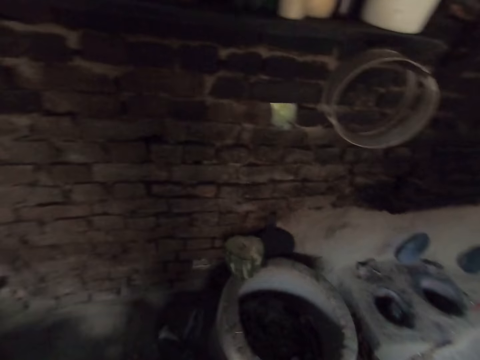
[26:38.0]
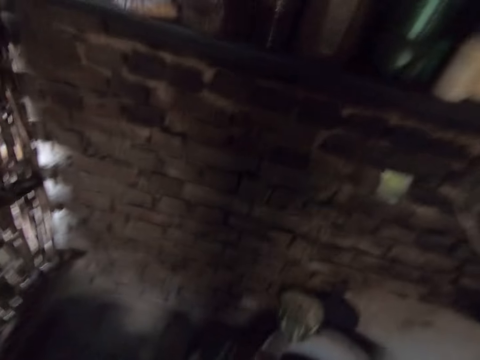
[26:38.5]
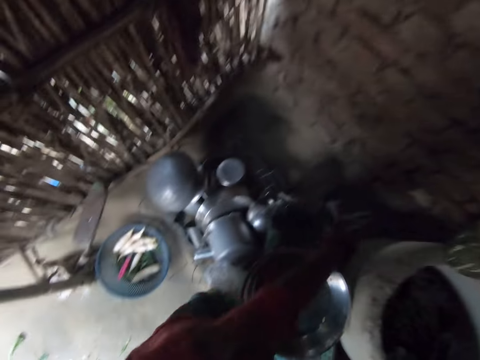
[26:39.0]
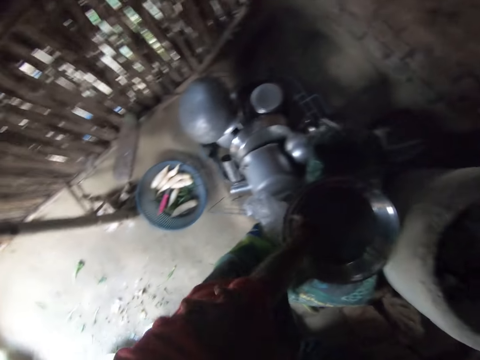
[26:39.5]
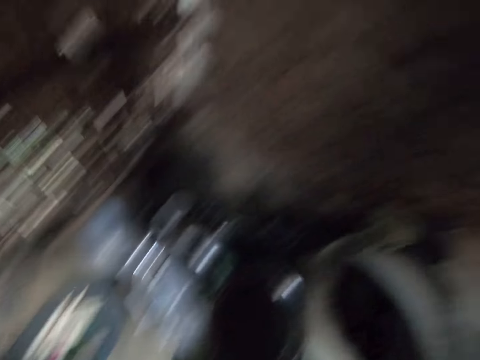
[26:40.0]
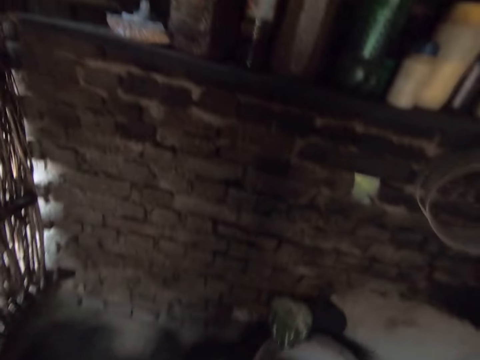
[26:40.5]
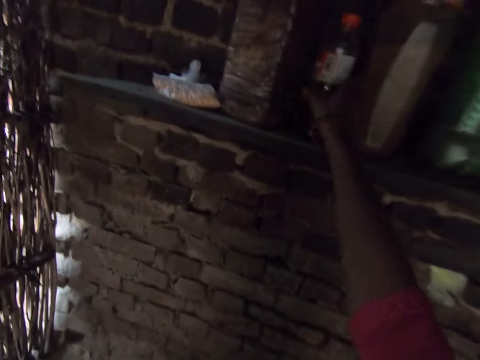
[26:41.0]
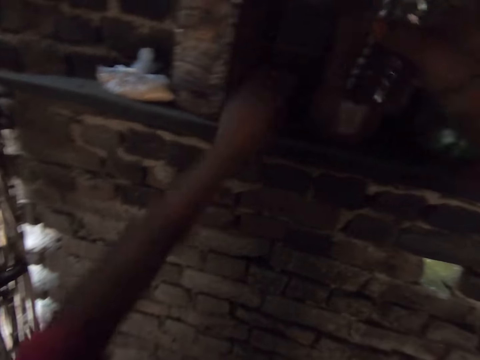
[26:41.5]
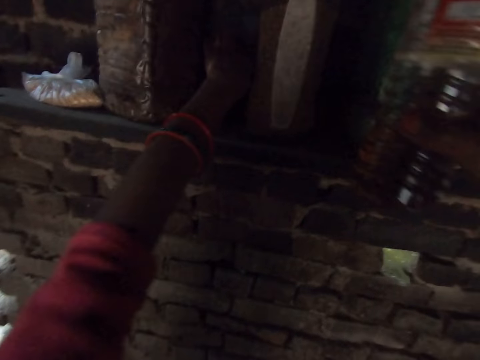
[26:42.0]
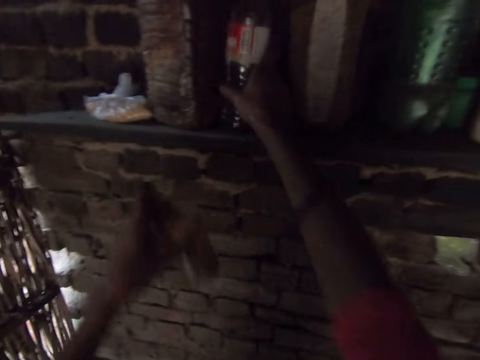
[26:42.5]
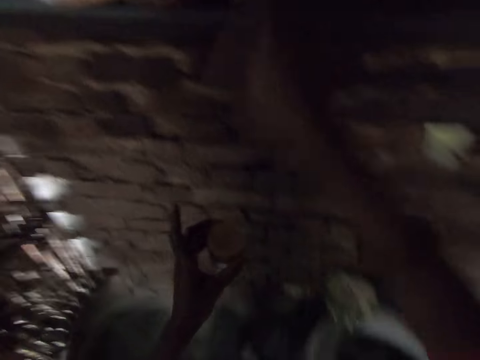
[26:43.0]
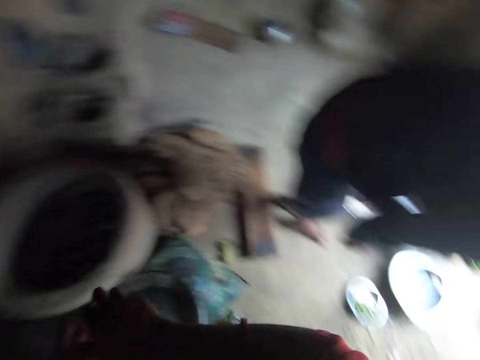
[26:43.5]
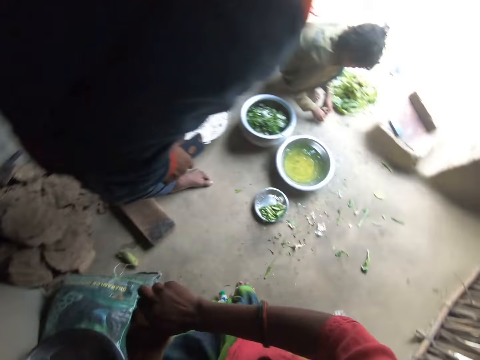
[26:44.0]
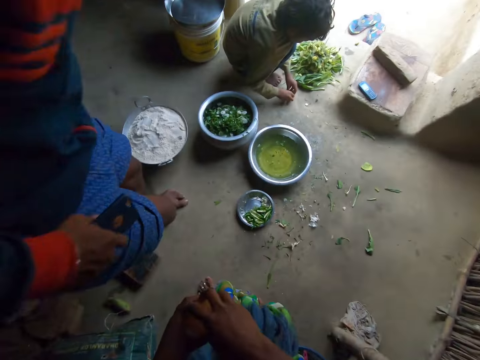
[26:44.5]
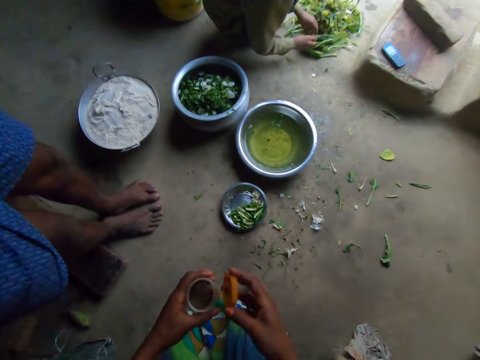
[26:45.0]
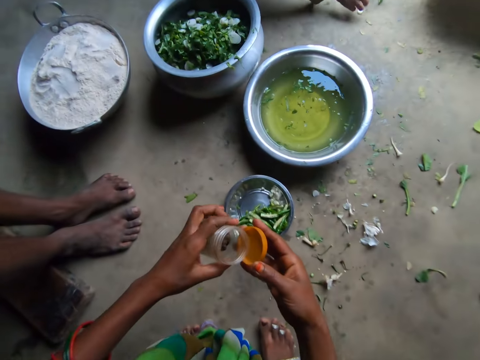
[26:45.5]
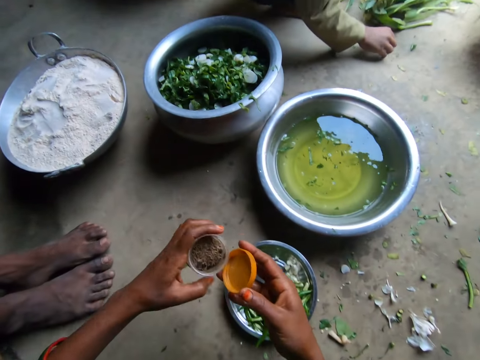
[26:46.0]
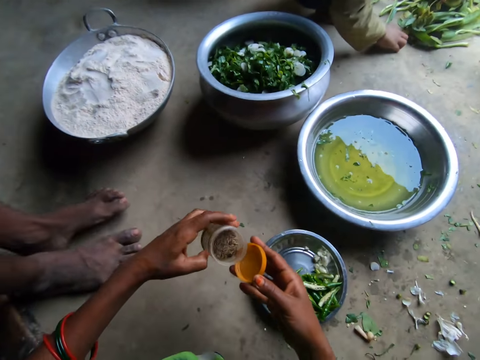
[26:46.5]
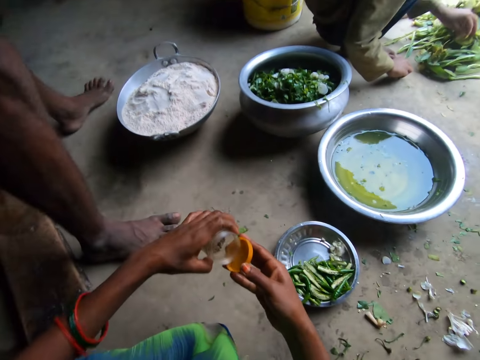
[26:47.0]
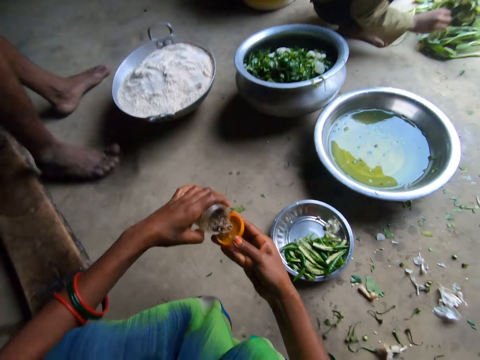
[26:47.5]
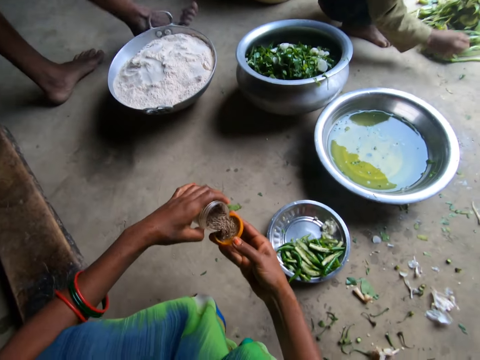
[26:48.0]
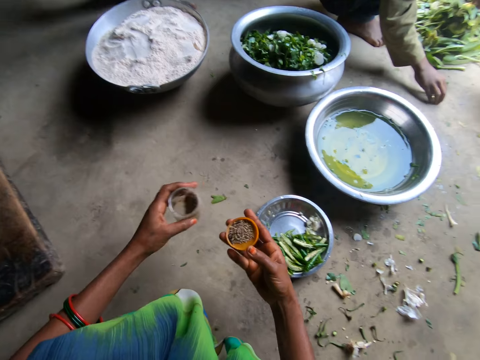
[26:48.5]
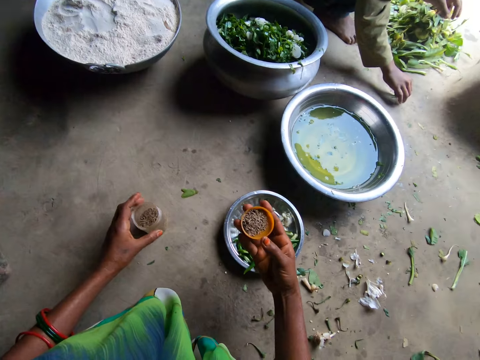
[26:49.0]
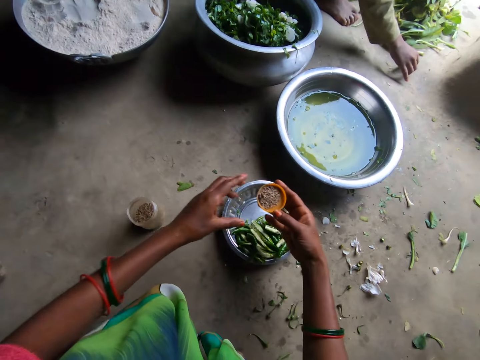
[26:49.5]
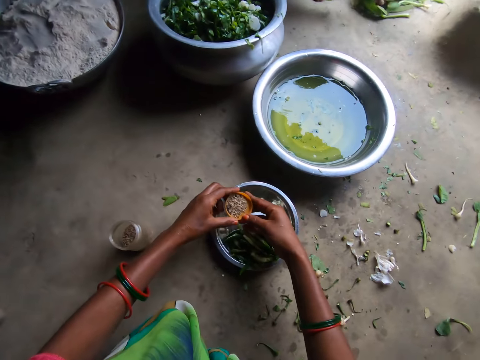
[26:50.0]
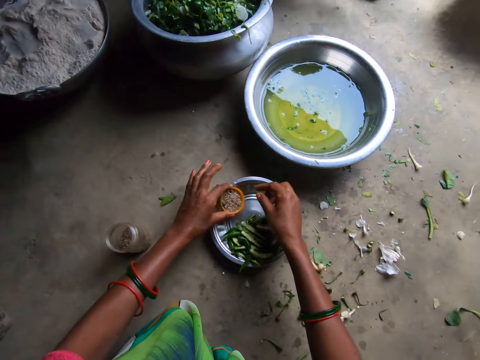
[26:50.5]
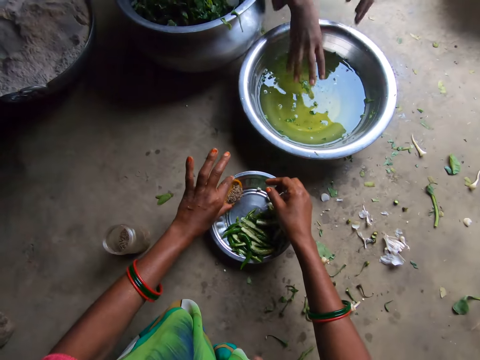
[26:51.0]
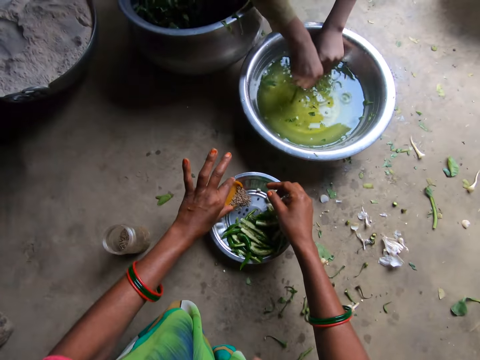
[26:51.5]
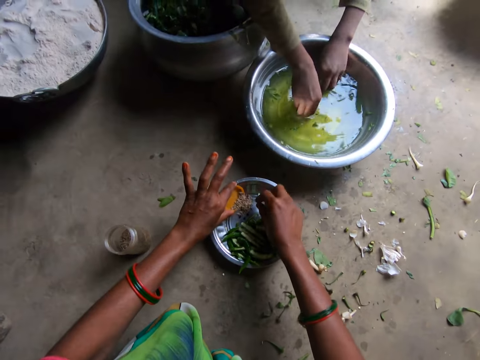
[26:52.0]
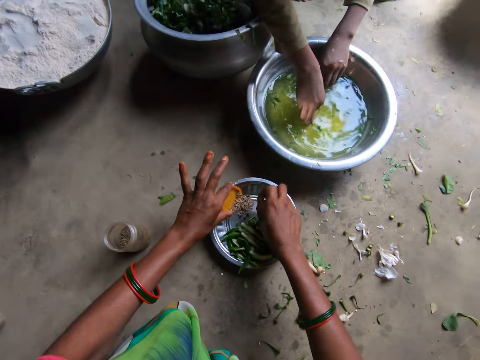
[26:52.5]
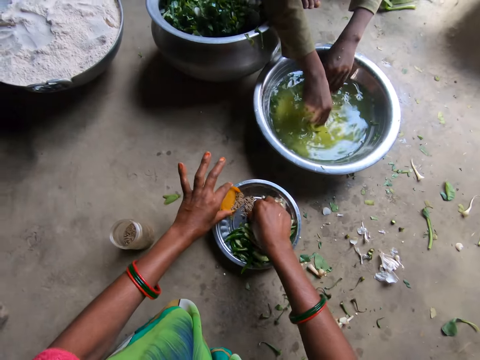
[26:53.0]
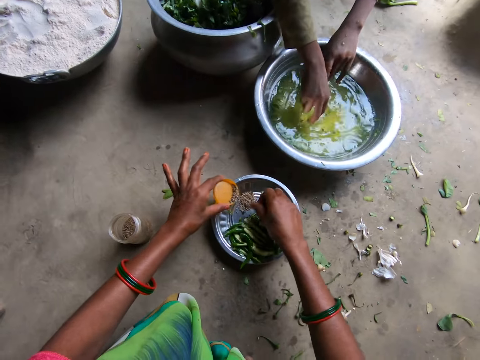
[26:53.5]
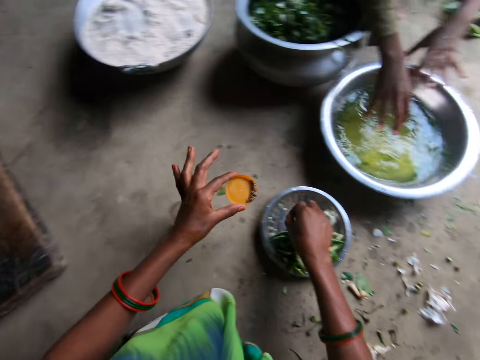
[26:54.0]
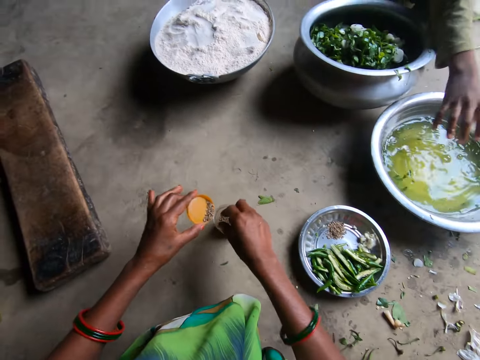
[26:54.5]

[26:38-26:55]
The camera wearer rolls her sleeve. She picks a plastic bottle from the shelf with her right hand. She picks a can or plastic jar from the shelf with her left hand. She drops the bottle on the shelf with her right hand. A man stands in the kitchen. A boy squats in the kitchen. The camera wearer opens the plastic jar and squats in the kitchen. The man walks around the kitchen. The camera wearer pours spice in the lid of the can. She drops the can on the floor with her left hand. She transfers the lid to her left hand. She pours the spice in the metallic plate. The boy rinses his hands in the metallic bowl. The camera wearer picks spice from the plate with her right hand. She picks cereals.

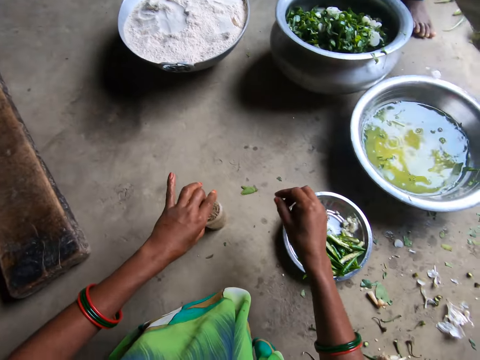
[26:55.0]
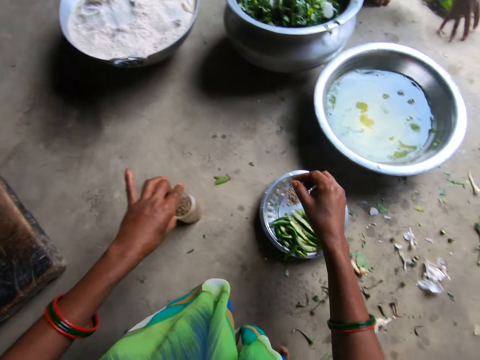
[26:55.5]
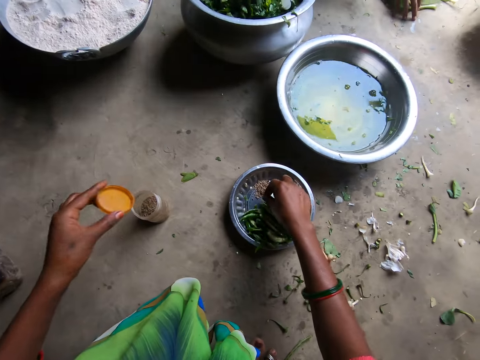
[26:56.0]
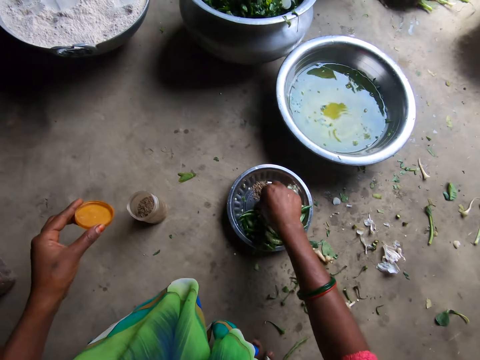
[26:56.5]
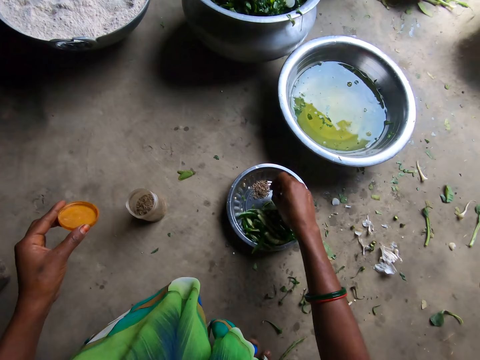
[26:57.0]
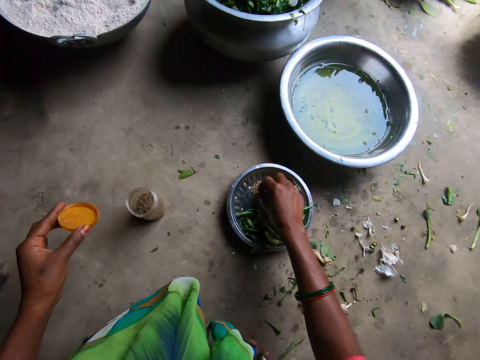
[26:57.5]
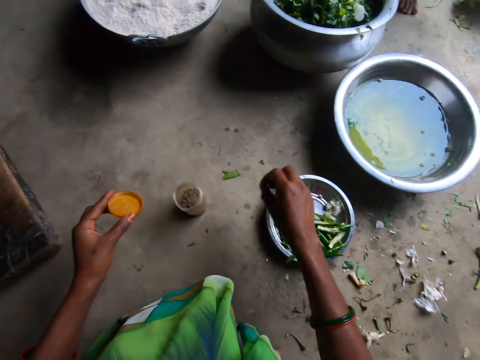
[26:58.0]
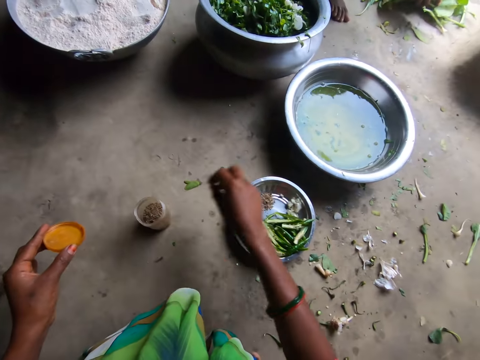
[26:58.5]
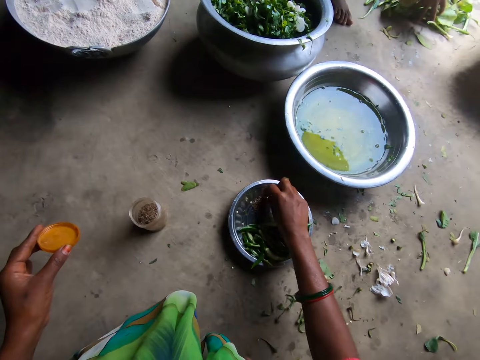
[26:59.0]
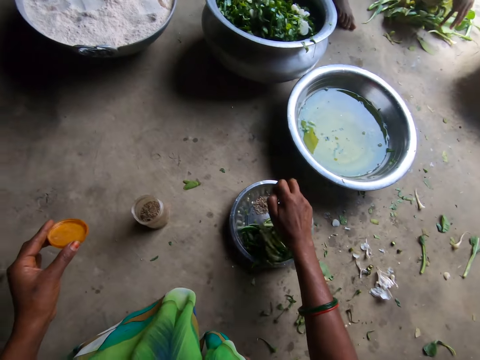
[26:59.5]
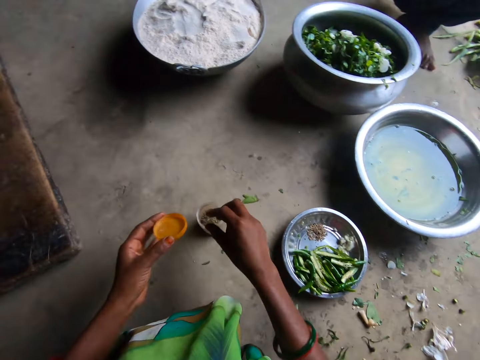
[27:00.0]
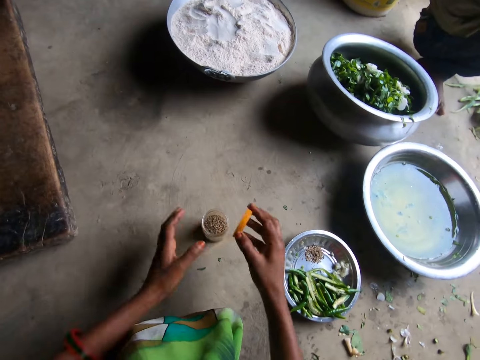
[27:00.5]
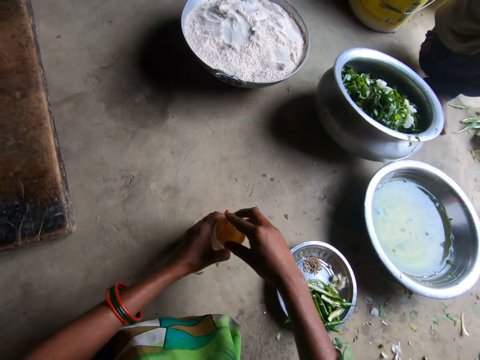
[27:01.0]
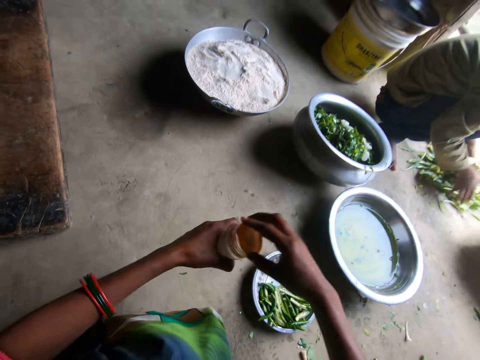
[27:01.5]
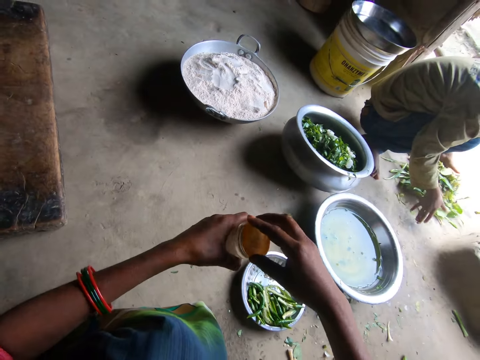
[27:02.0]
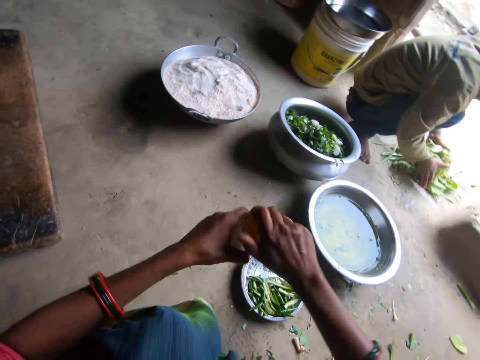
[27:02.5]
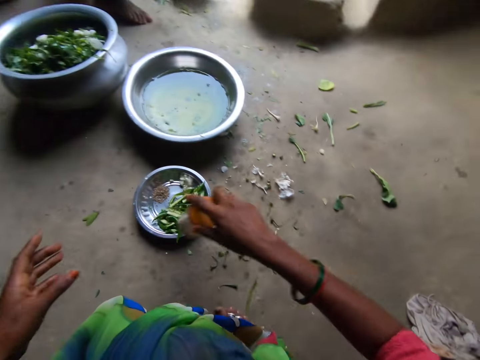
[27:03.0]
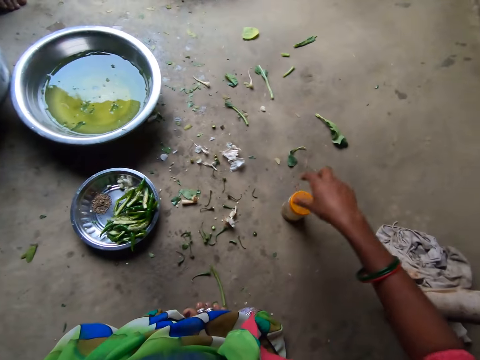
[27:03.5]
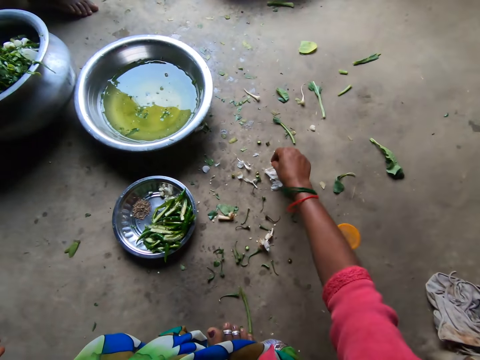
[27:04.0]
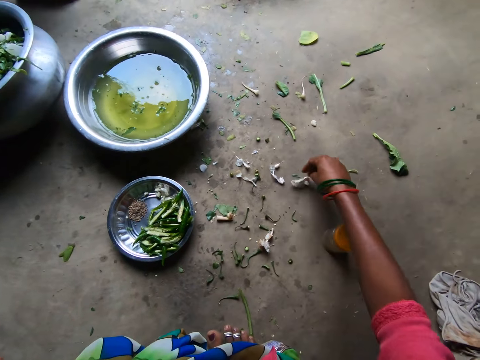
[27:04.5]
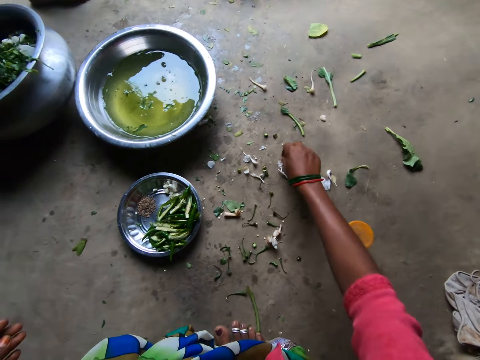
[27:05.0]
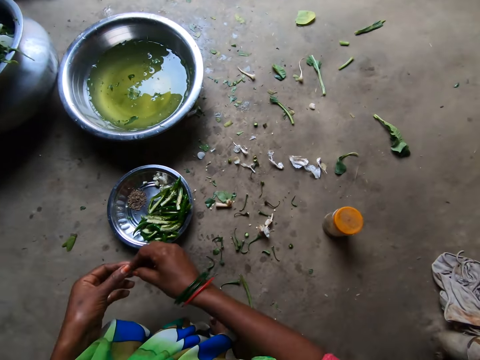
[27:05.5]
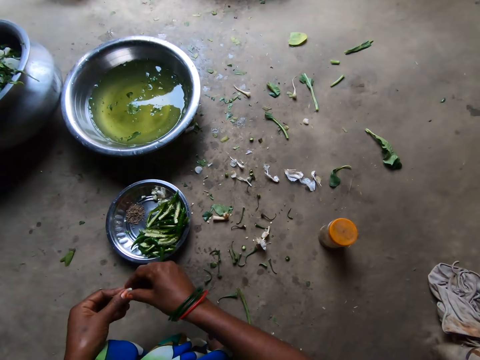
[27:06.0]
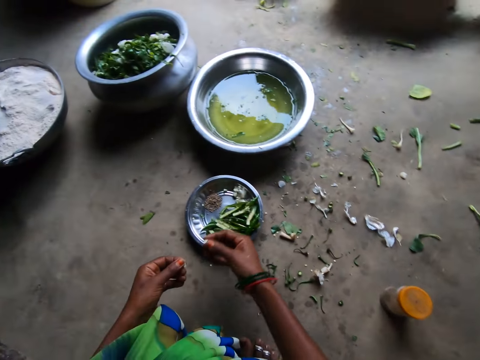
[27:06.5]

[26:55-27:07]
A person washes hands. The camera wearer pours the seed or cereals into the cup or bottle. They pick seeds into the cup. They put cereals in the bottle. They cover the cup. They pick the cup. The person collects the vegetable leaves. The camera wearer drops the cup. They pick a flower or grain on the floor.
